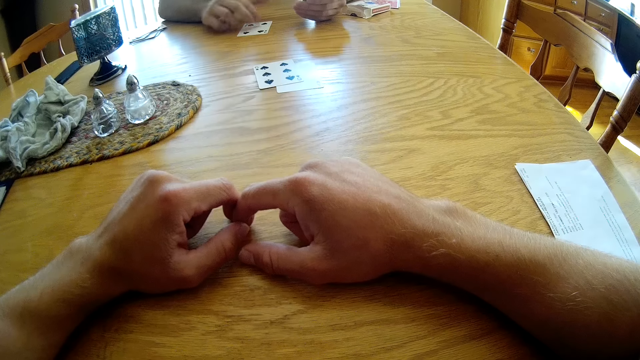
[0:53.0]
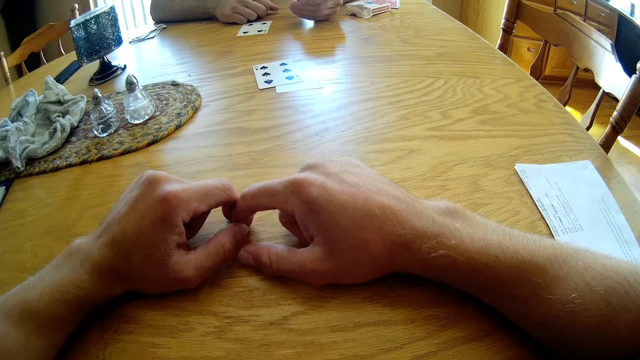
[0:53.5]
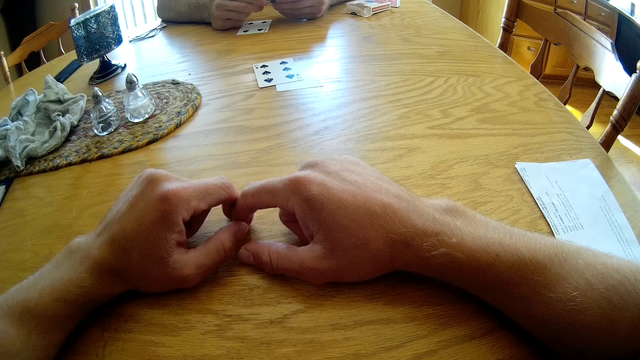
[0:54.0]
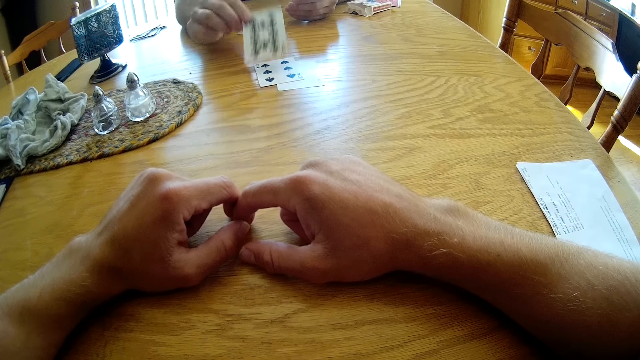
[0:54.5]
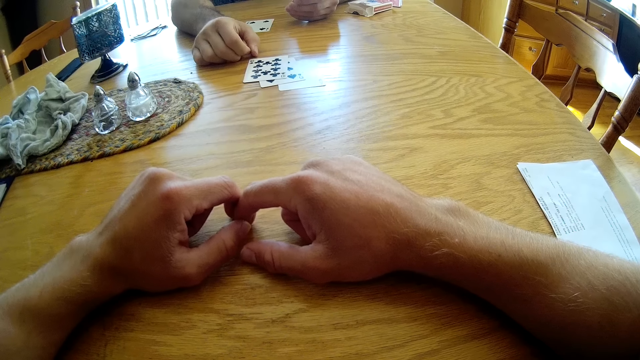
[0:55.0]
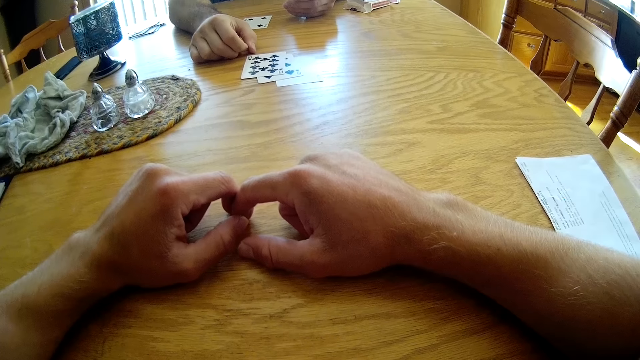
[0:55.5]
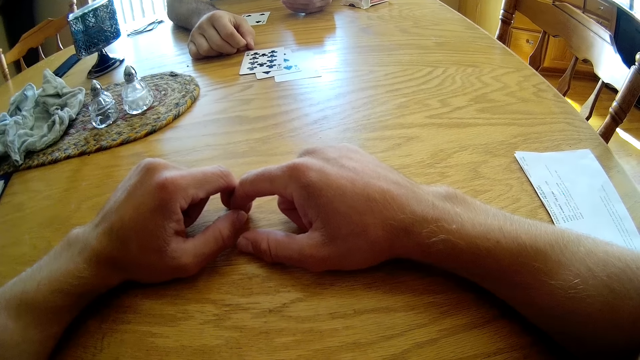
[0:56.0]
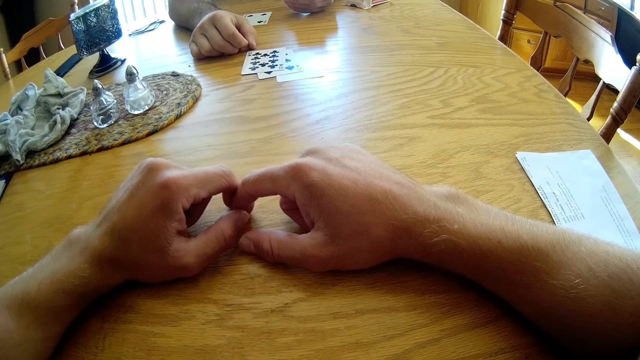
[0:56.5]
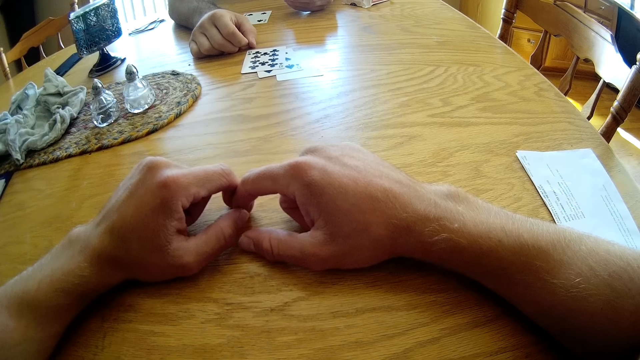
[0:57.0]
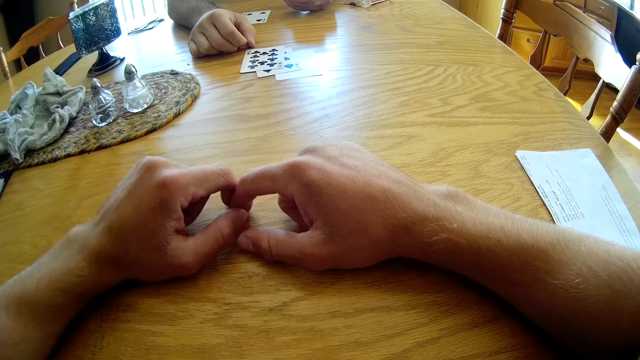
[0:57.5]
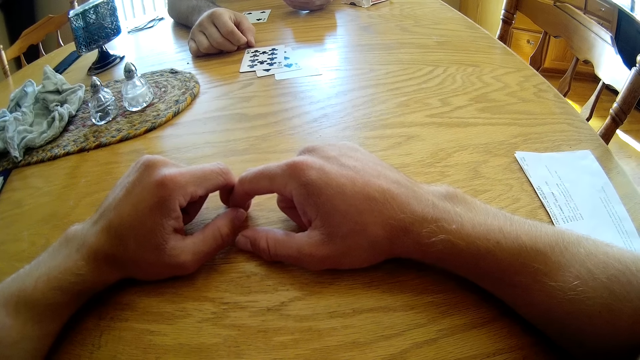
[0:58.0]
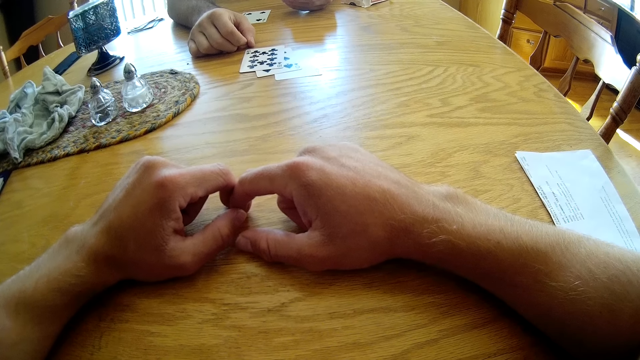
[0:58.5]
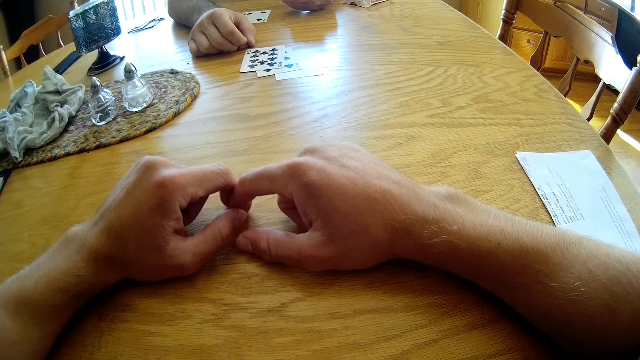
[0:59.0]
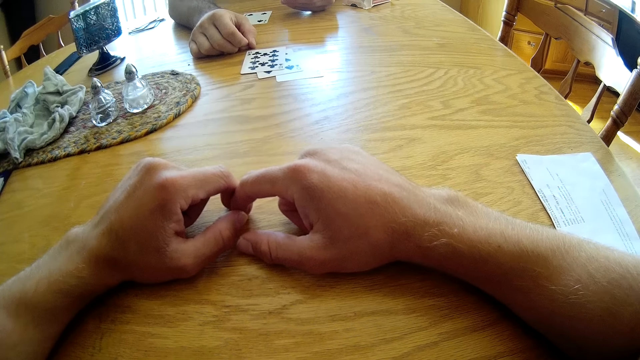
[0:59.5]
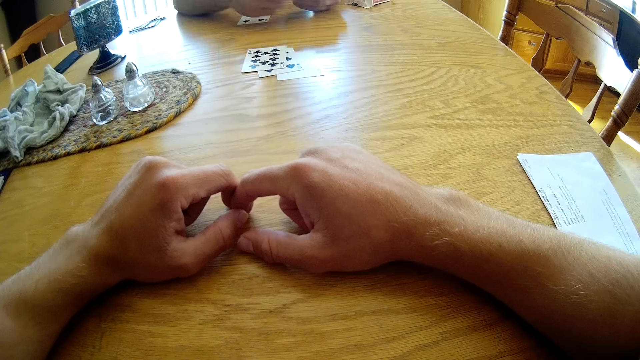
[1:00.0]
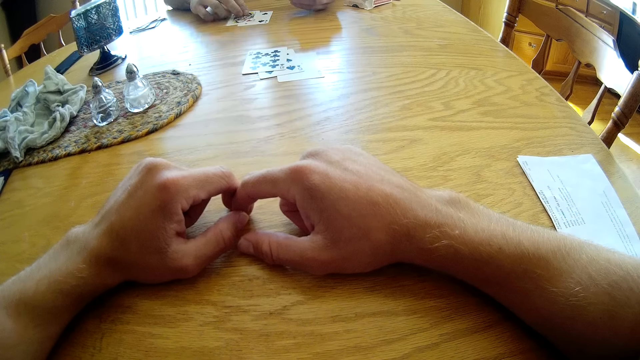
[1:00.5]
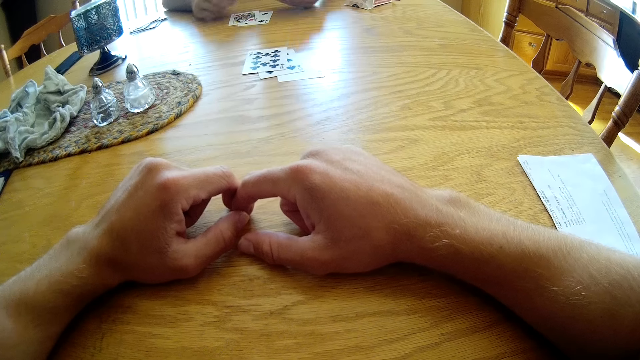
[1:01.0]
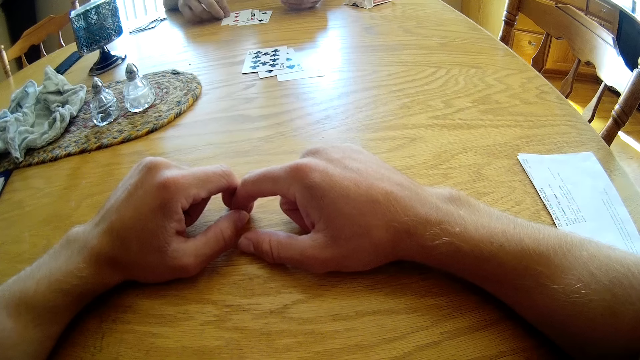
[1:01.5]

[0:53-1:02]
A man takes the play card, puts down the play card, and looks at the play cards.

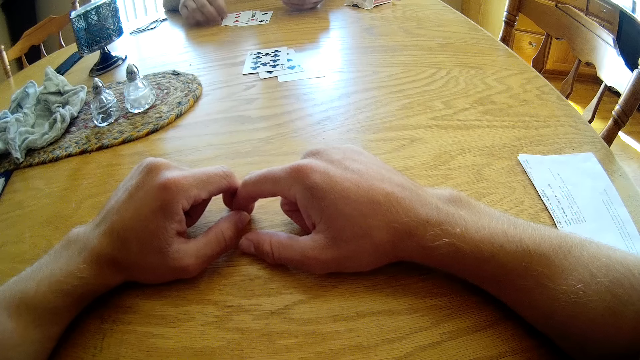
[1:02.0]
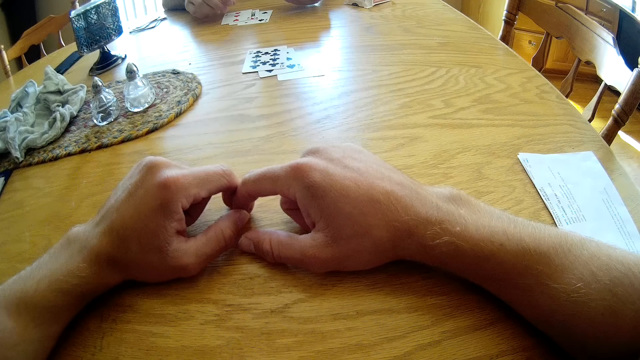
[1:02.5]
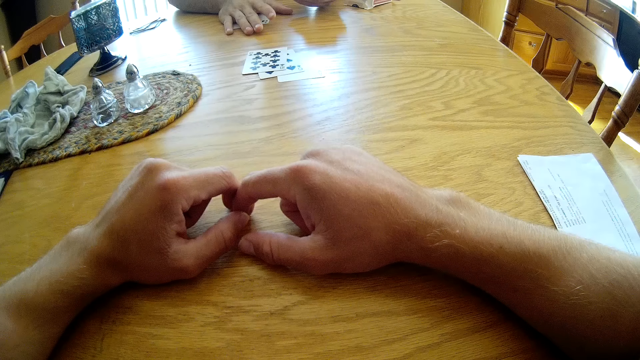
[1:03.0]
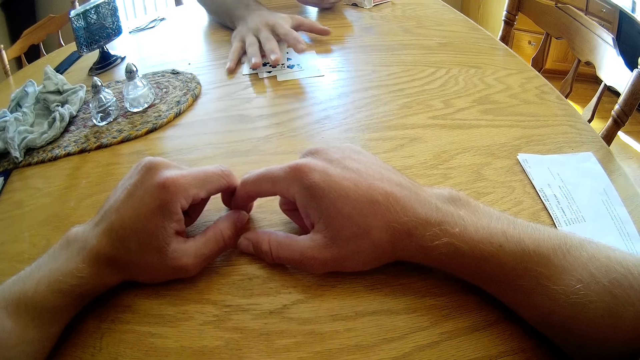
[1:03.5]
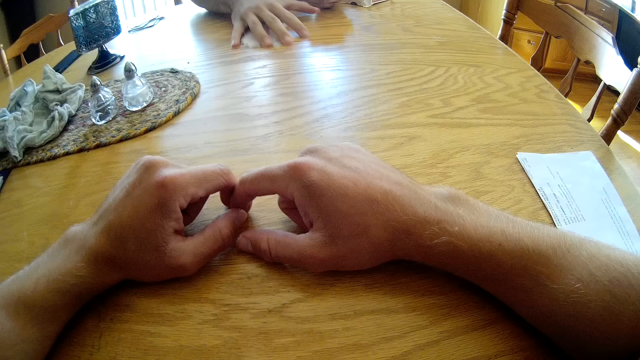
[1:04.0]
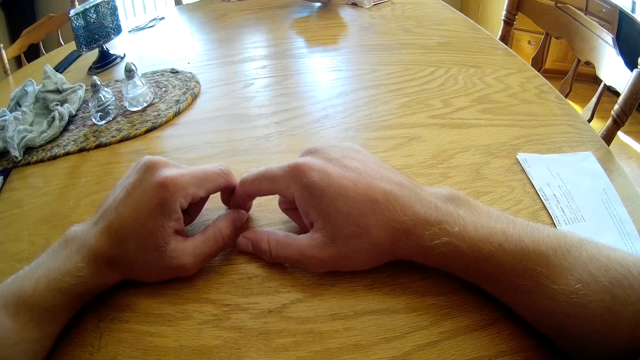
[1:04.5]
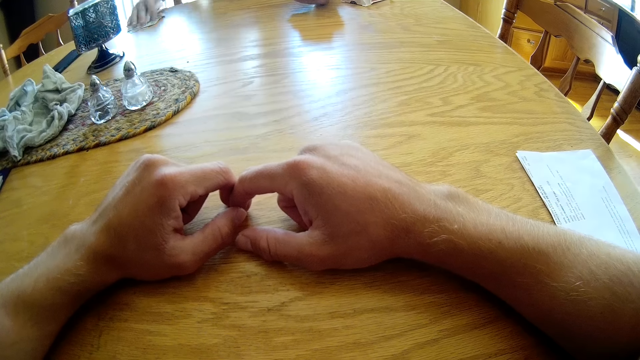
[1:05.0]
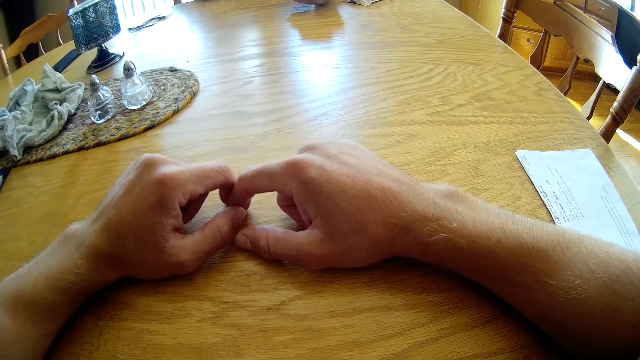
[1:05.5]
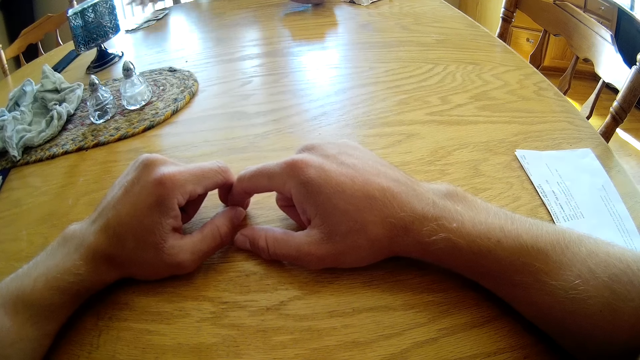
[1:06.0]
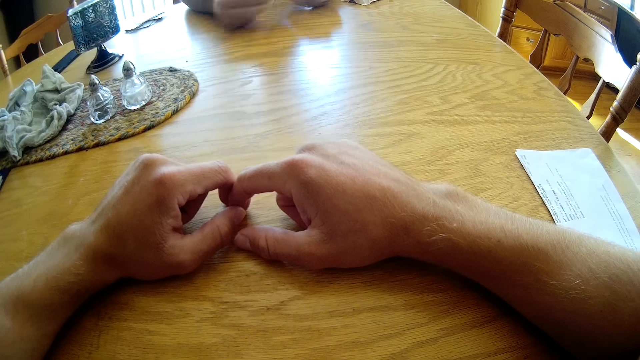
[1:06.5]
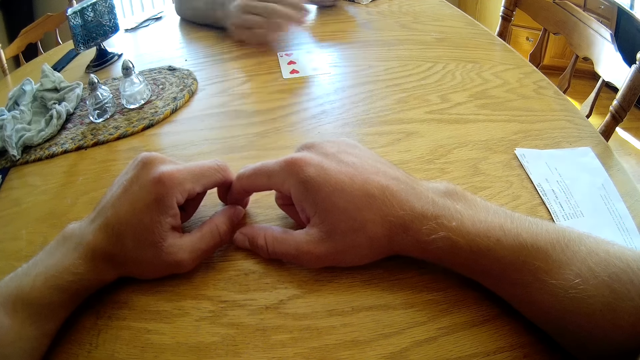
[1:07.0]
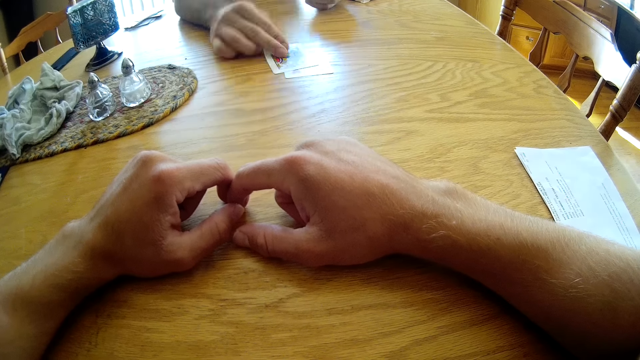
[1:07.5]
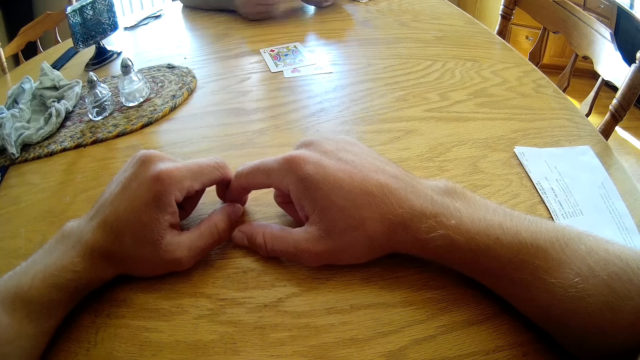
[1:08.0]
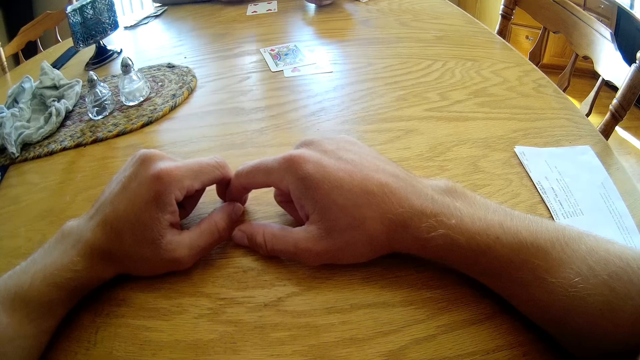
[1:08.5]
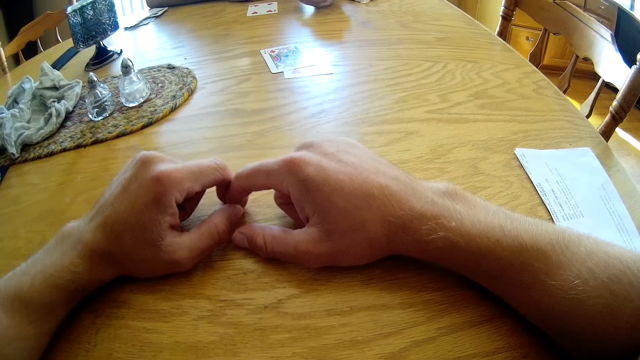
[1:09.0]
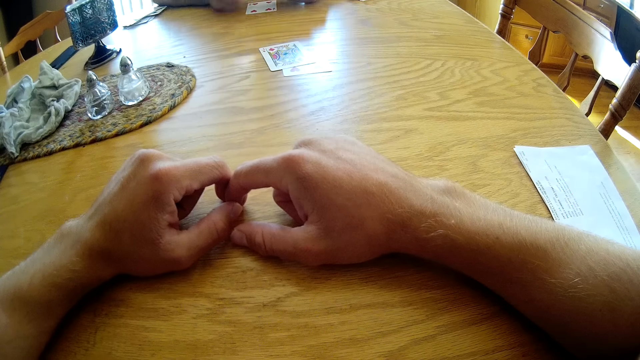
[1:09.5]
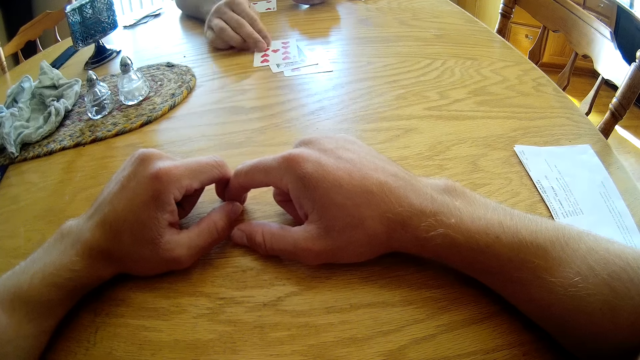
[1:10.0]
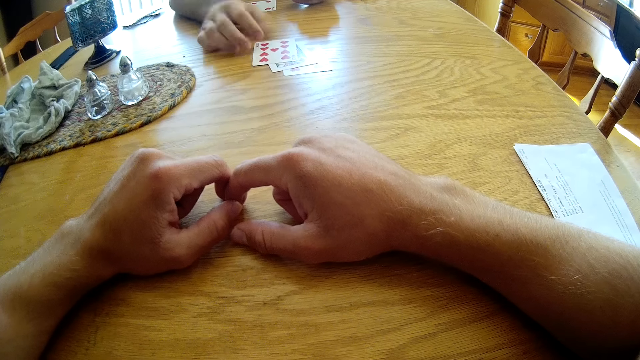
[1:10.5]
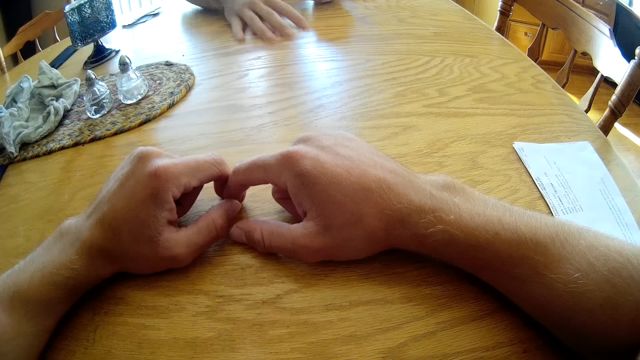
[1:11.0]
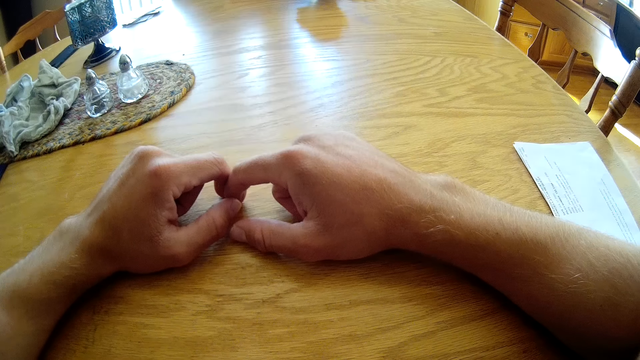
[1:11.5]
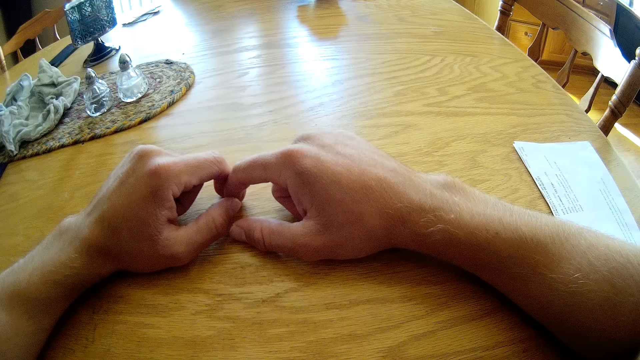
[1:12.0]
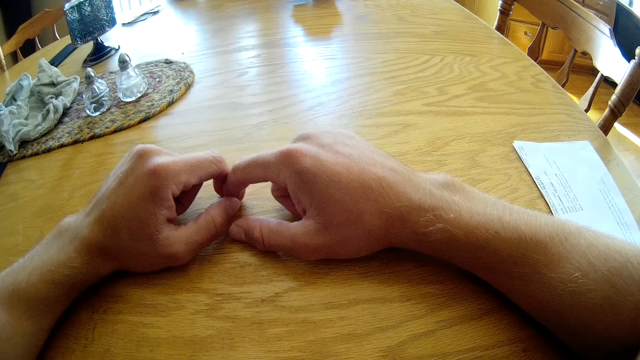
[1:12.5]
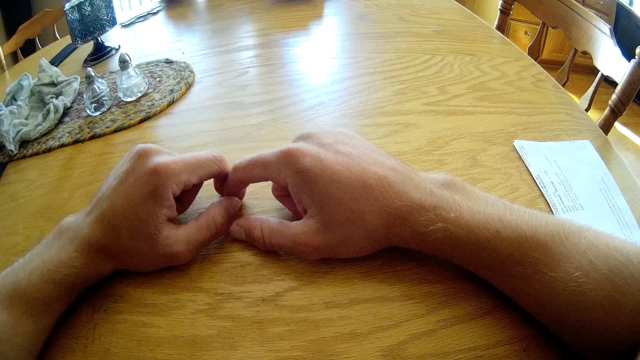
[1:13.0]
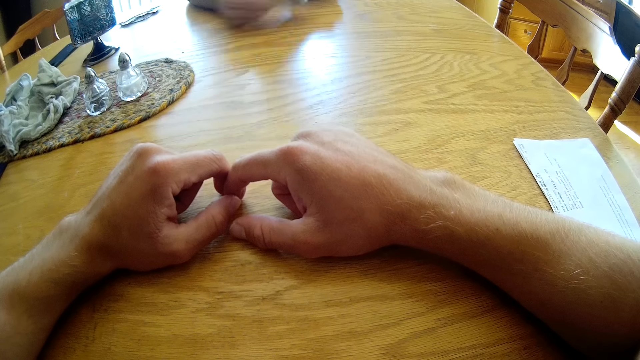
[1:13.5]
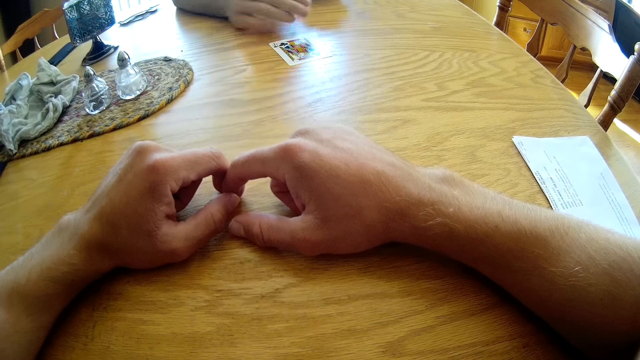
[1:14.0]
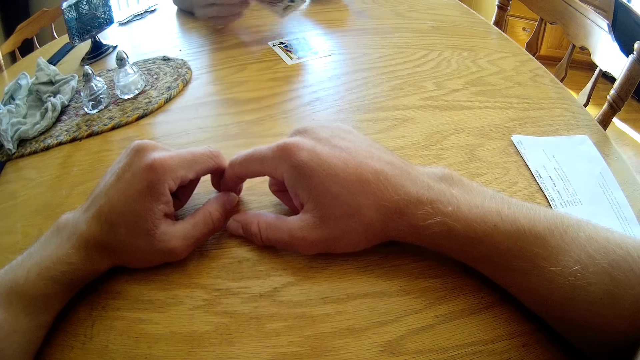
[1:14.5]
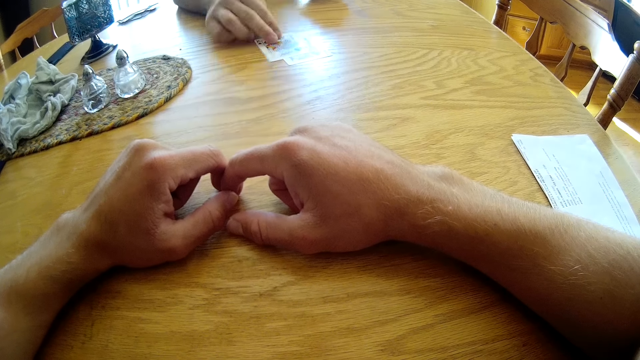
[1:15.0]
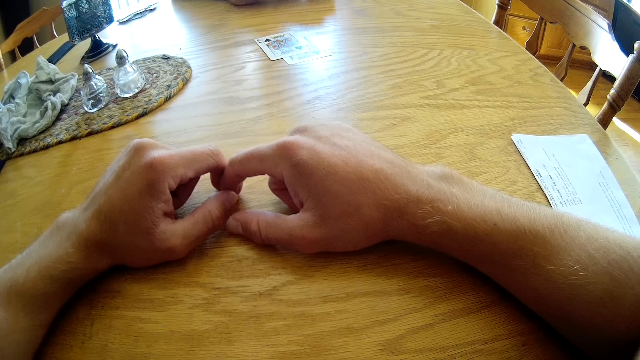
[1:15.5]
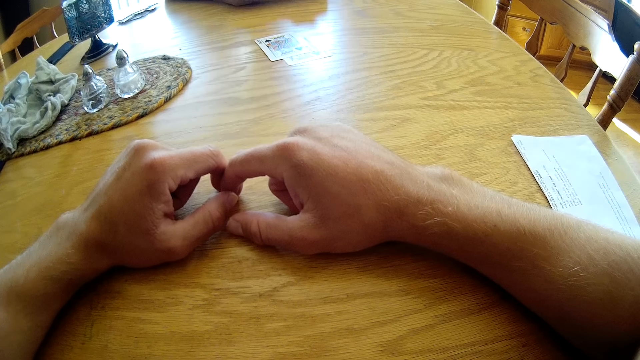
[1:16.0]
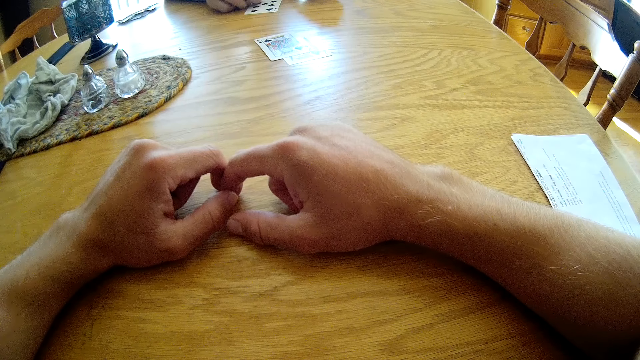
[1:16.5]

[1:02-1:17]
A man pushes the play card on the table and takes the play card. The man places cards on the table and arranges the play card on the table. The man takes the play cards, places cards on the table, and arranges the play card.
